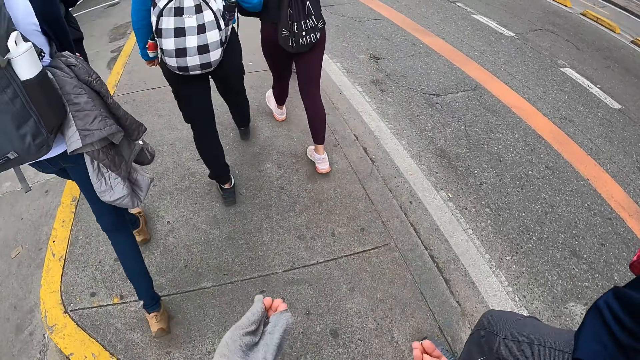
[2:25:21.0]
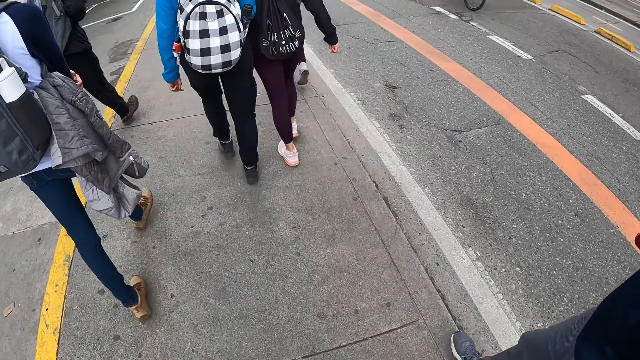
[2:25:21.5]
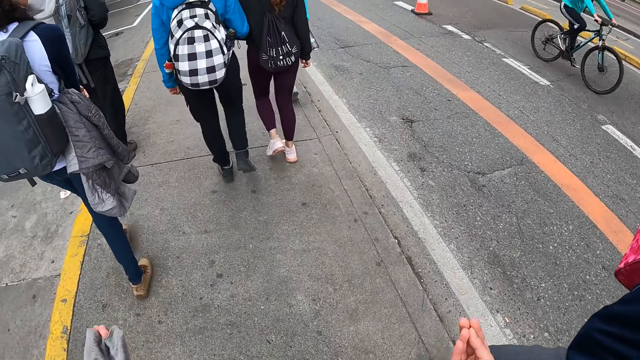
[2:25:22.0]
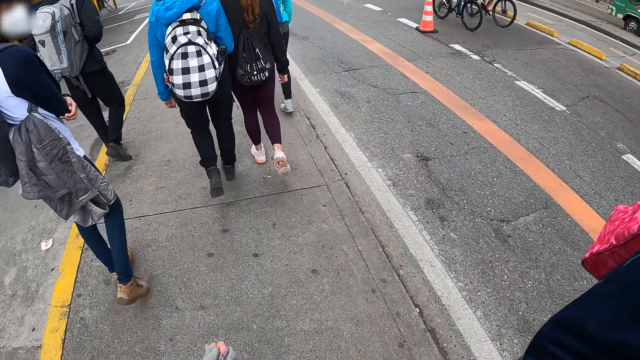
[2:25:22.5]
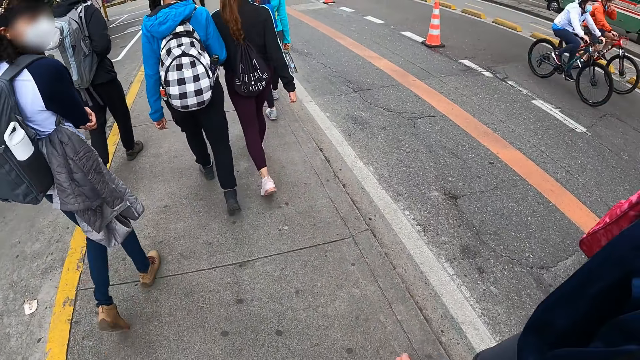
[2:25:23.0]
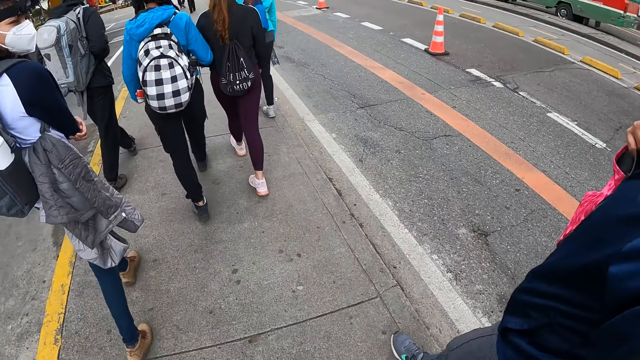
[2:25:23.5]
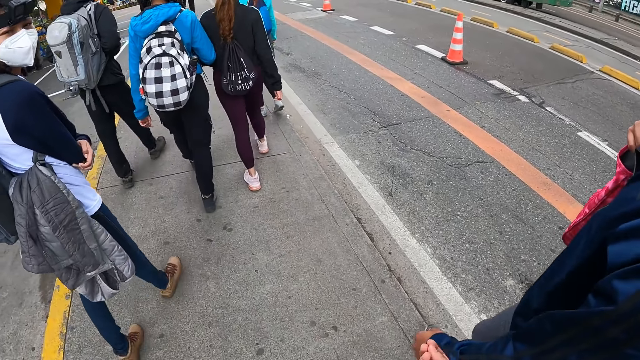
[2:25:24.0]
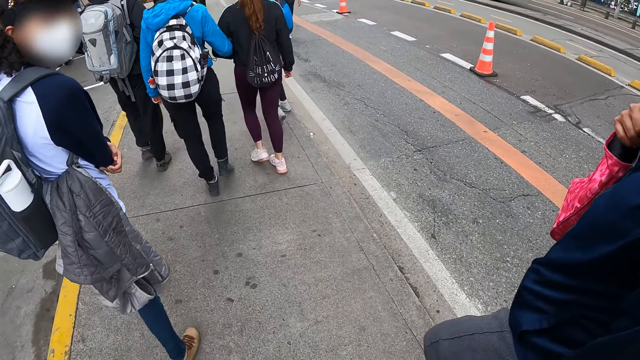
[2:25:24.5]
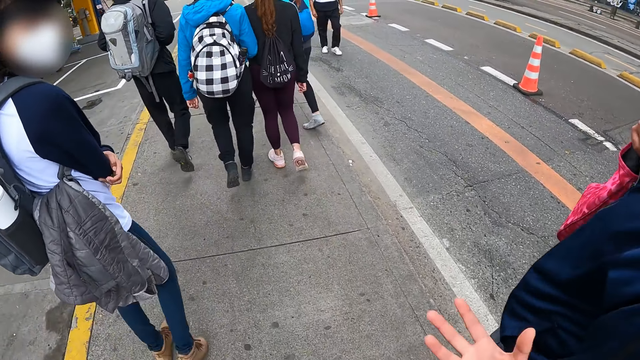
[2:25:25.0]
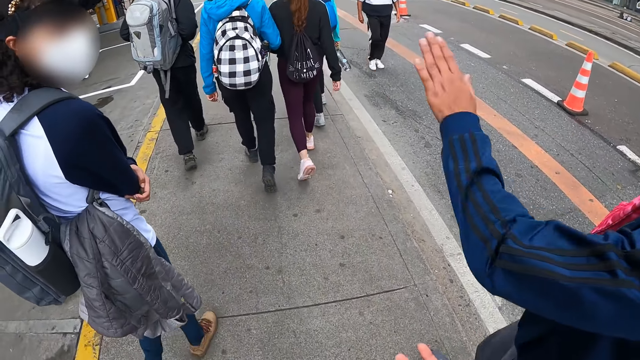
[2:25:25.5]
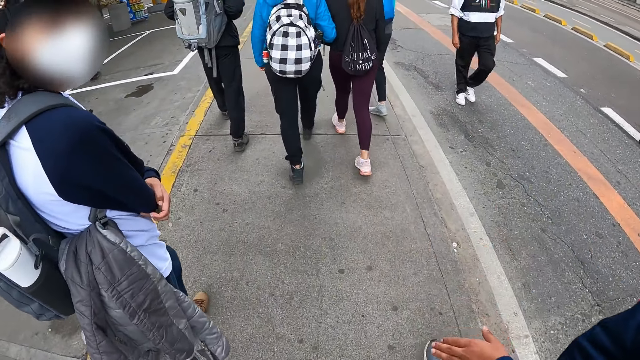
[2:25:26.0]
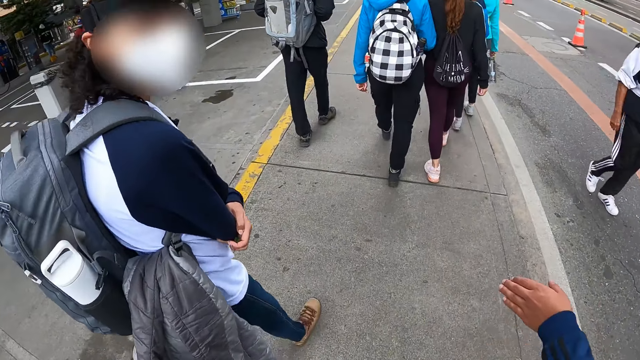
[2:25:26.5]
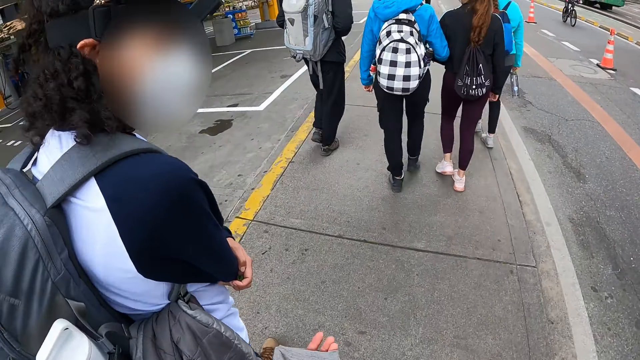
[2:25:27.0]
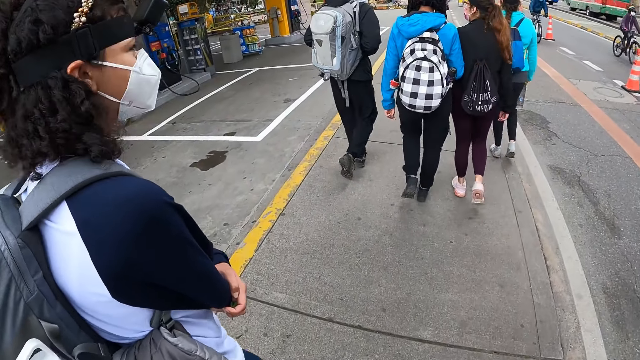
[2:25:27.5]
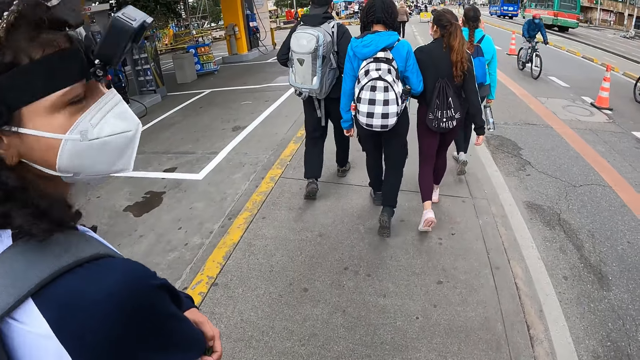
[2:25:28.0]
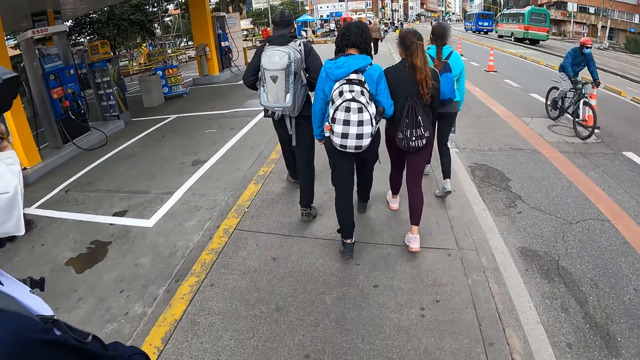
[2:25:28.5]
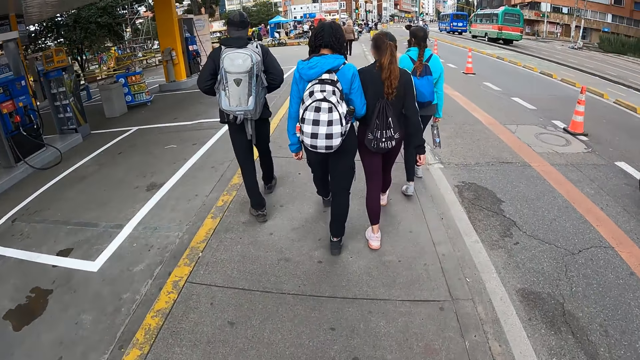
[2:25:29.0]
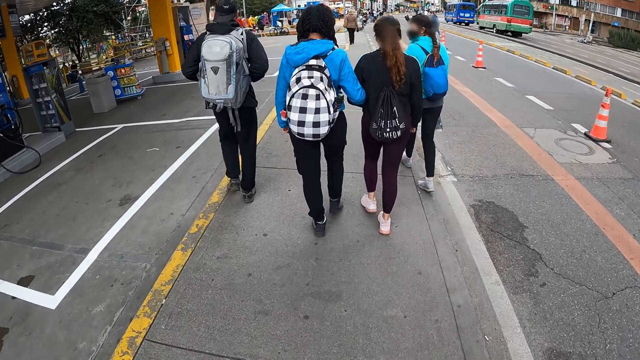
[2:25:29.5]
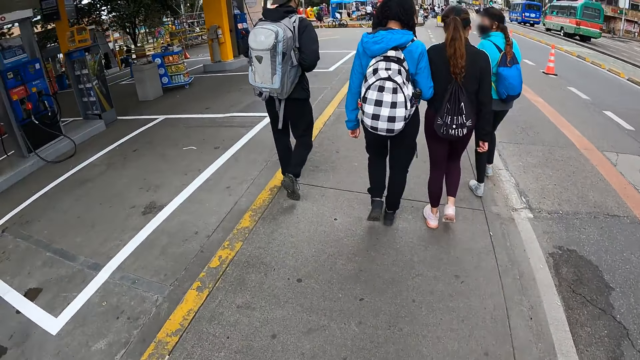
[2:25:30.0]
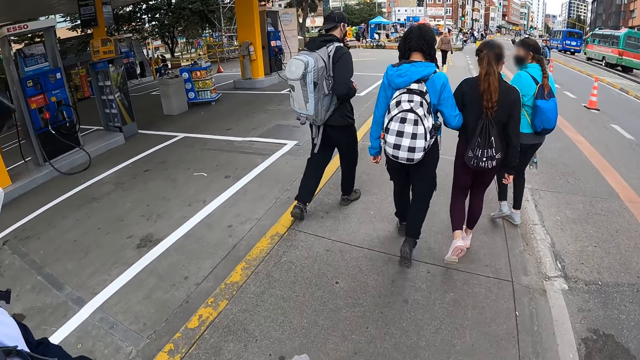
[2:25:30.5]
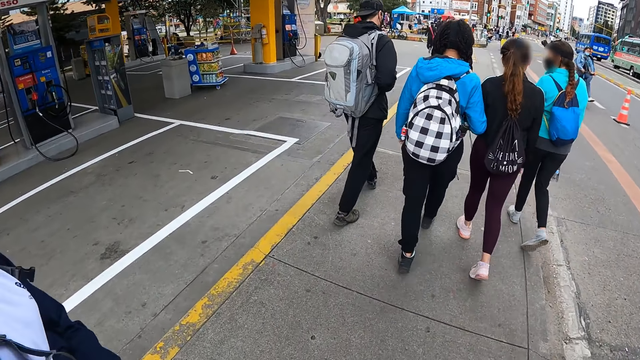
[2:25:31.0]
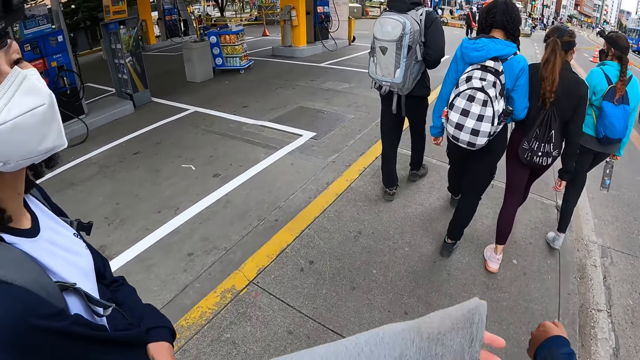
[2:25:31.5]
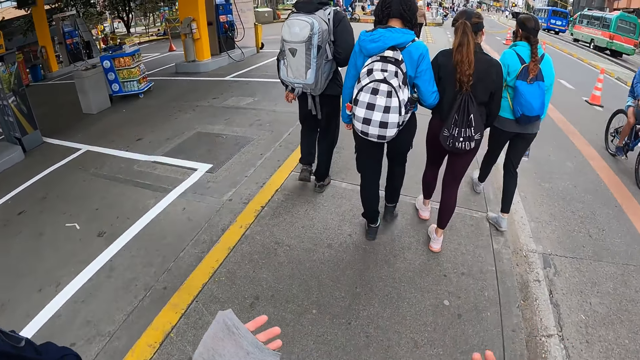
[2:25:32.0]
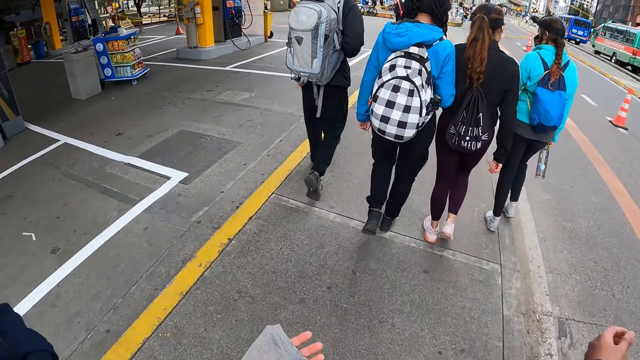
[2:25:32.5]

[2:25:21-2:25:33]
The camera wearer walks on a walkway with the other people. A boy looks at a girl.

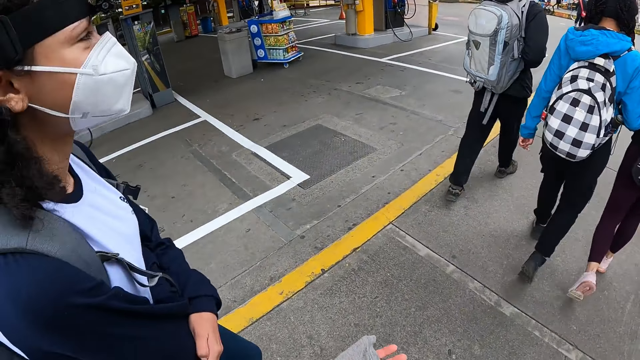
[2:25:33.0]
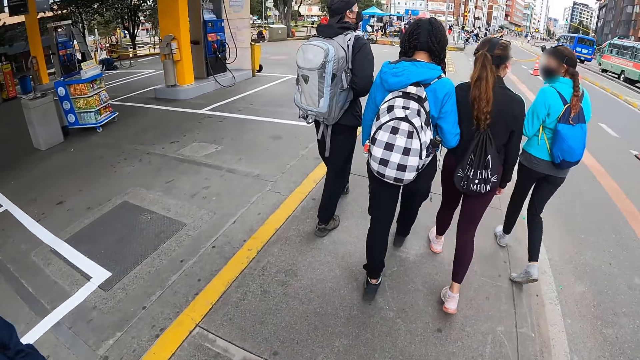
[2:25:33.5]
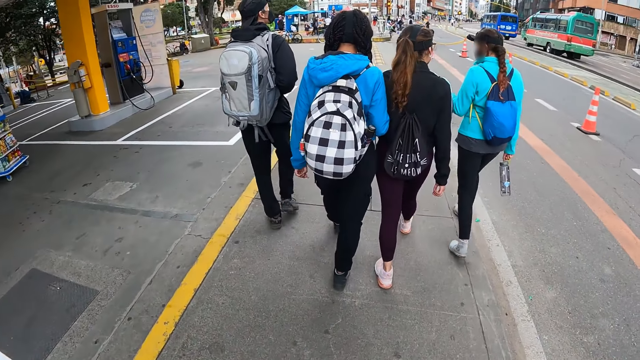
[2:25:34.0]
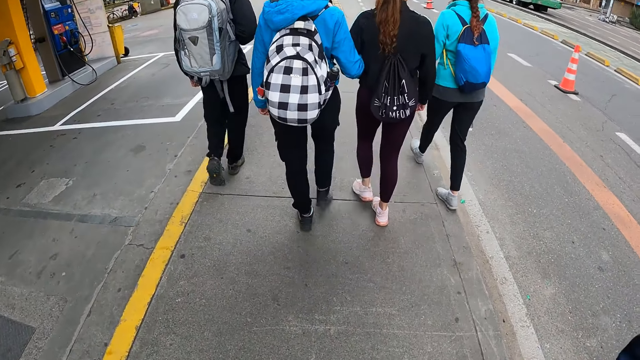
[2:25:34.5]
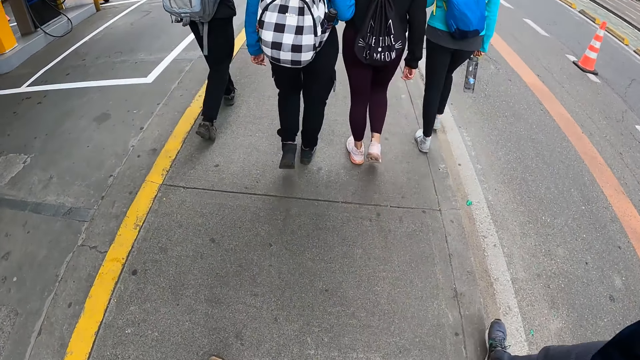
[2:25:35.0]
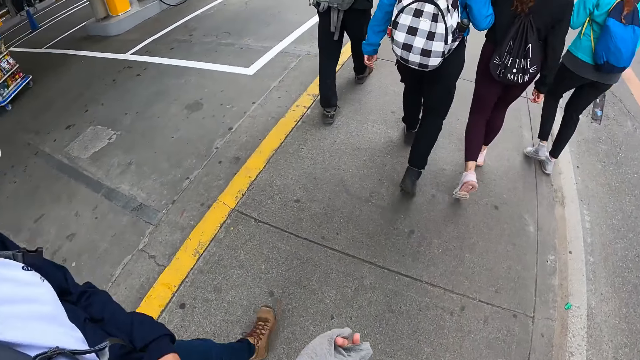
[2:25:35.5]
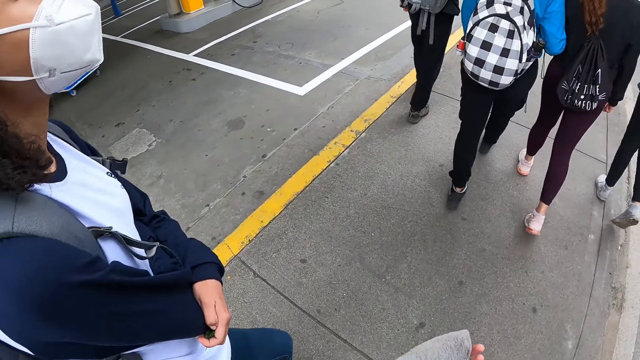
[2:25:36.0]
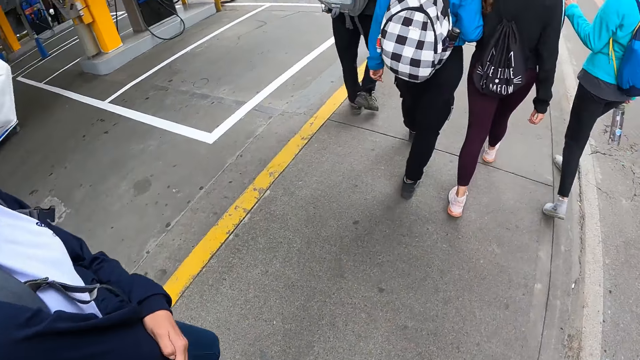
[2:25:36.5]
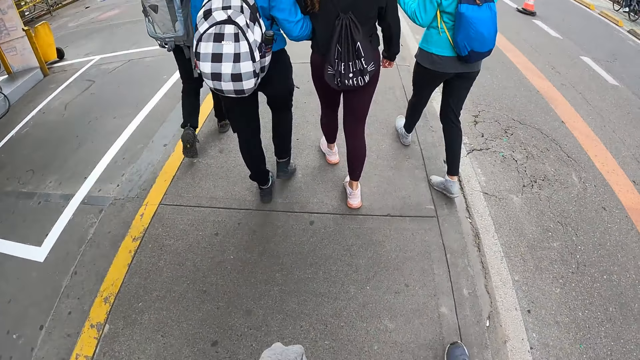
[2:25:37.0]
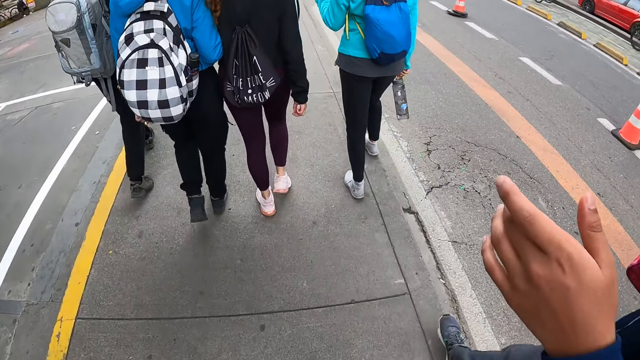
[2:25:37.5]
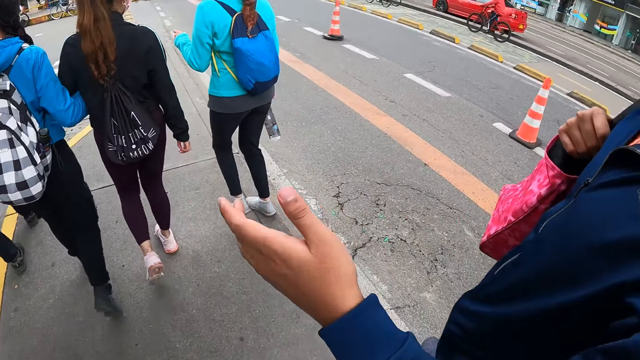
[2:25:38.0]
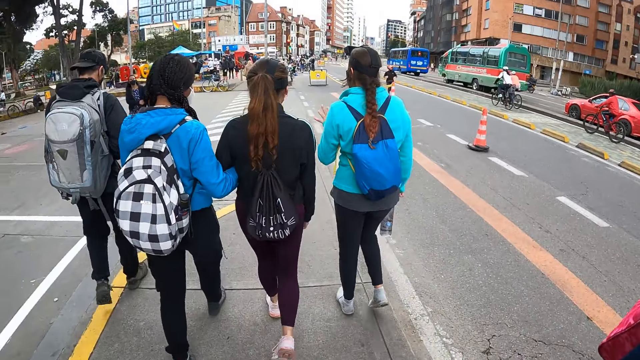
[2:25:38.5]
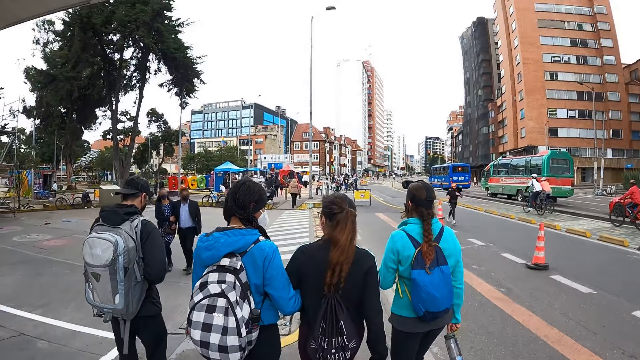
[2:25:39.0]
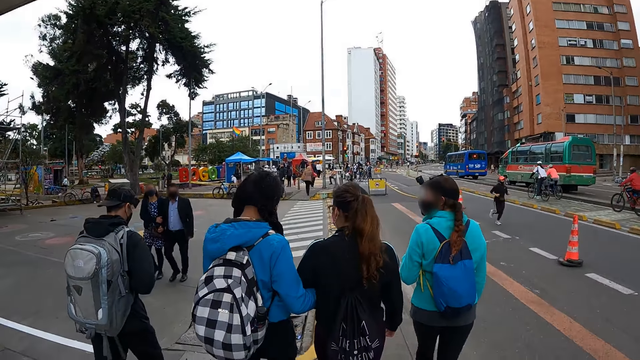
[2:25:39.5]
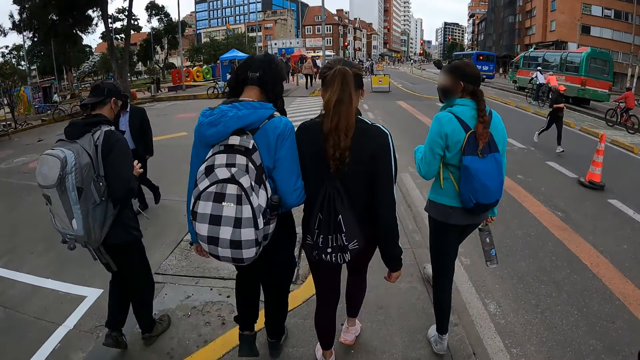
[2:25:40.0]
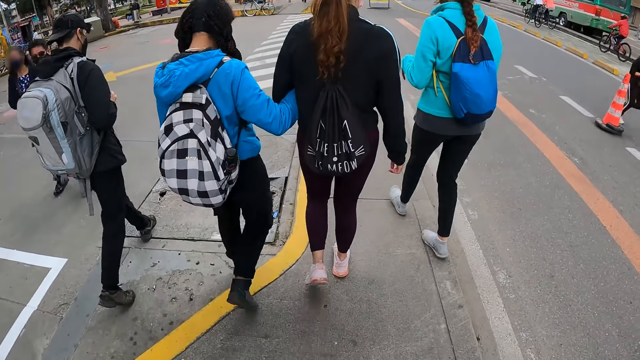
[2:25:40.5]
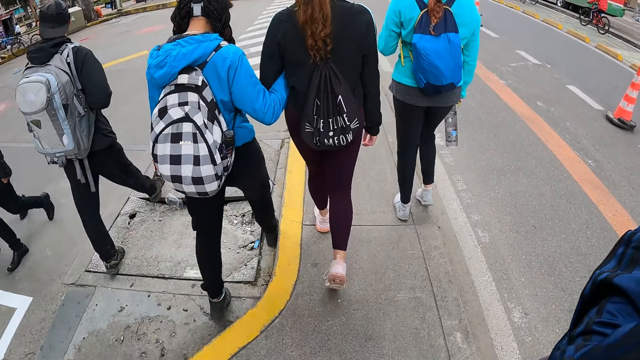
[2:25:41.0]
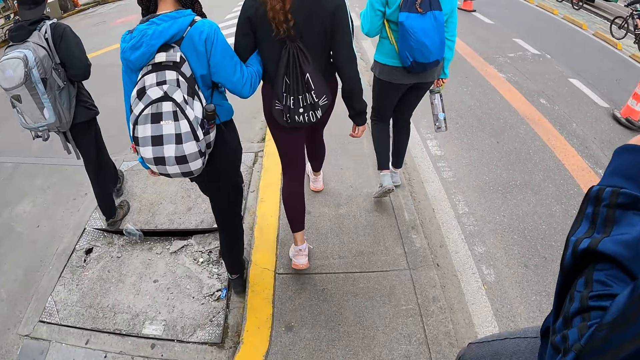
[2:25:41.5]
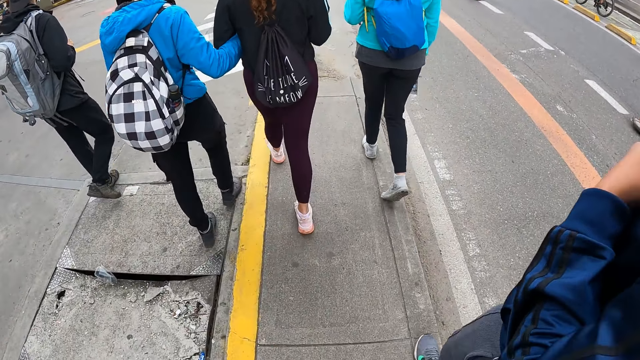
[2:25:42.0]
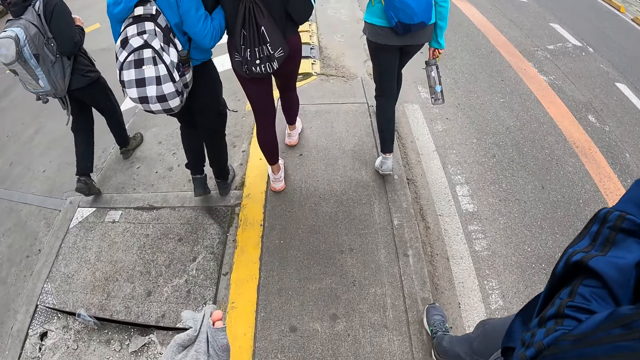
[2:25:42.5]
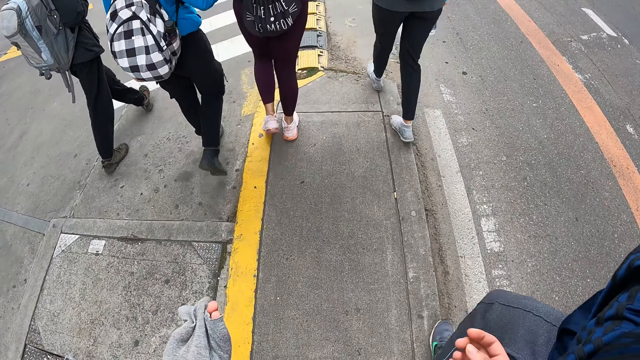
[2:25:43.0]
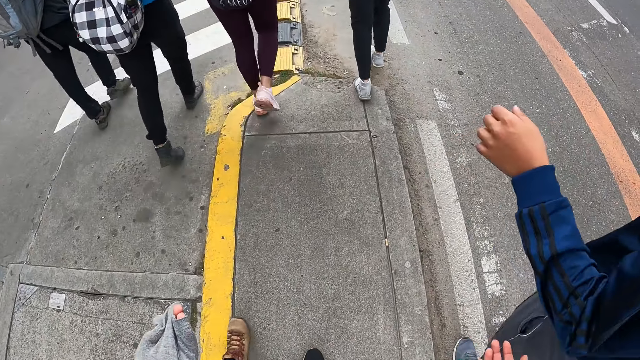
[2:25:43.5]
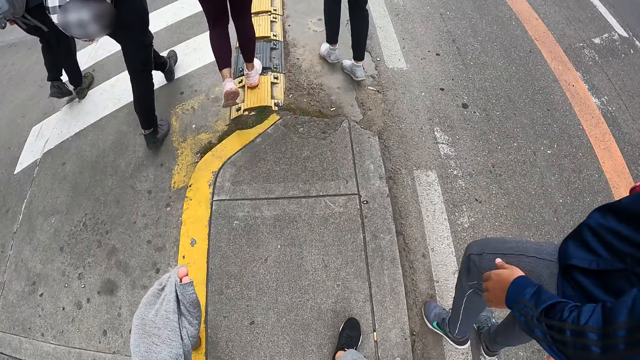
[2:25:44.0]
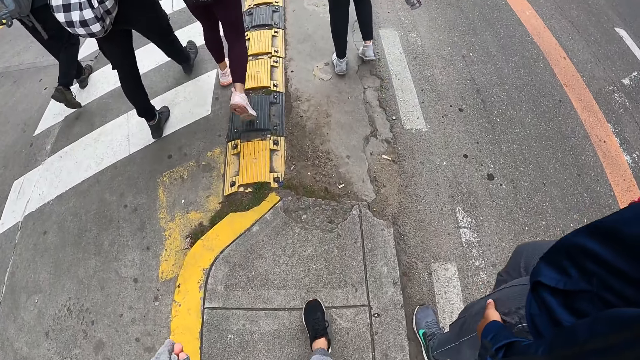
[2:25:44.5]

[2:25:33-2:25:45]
A man walks on the pavement.
